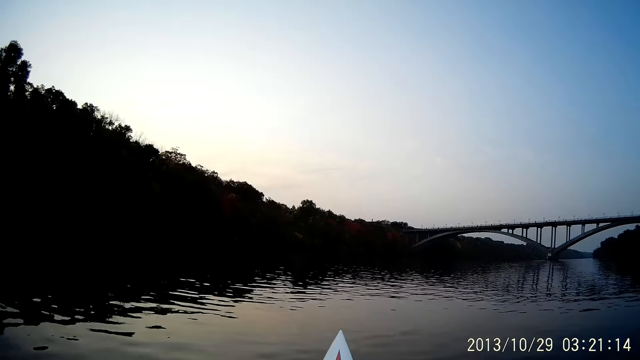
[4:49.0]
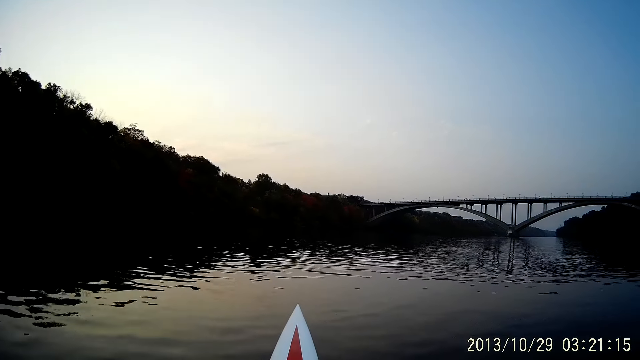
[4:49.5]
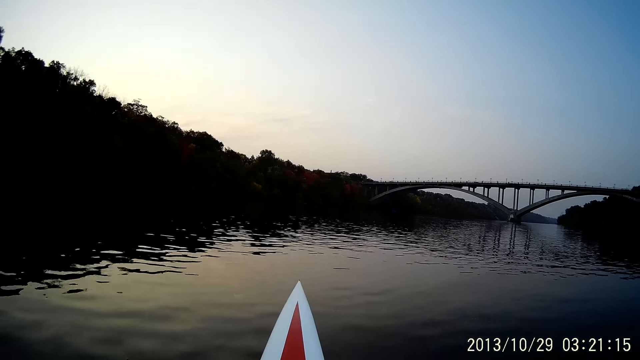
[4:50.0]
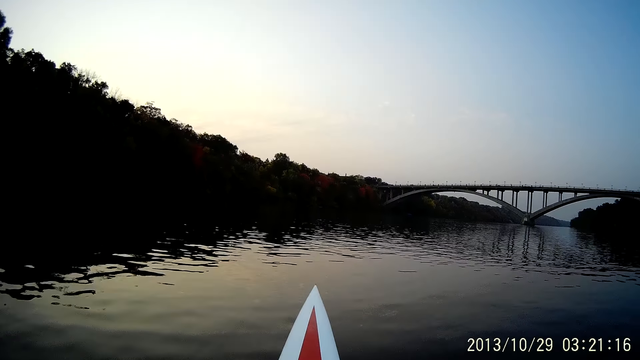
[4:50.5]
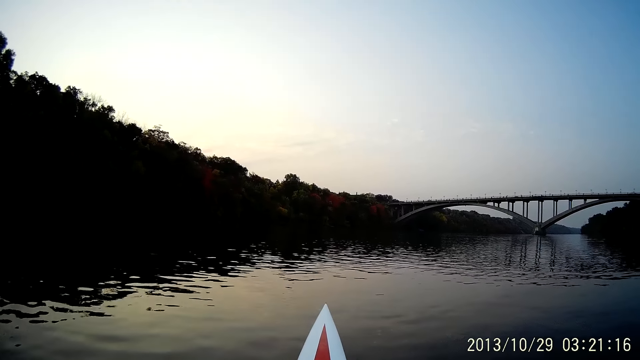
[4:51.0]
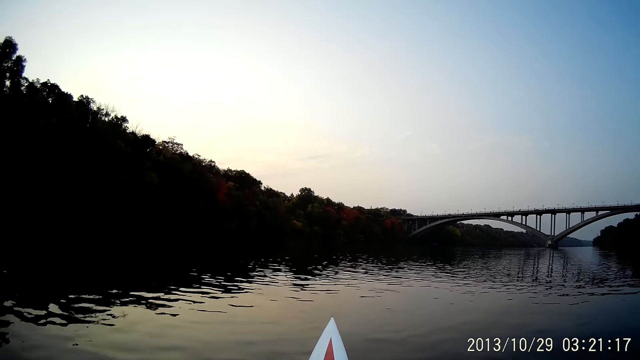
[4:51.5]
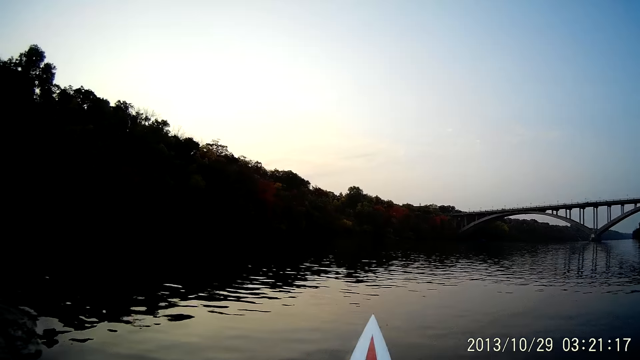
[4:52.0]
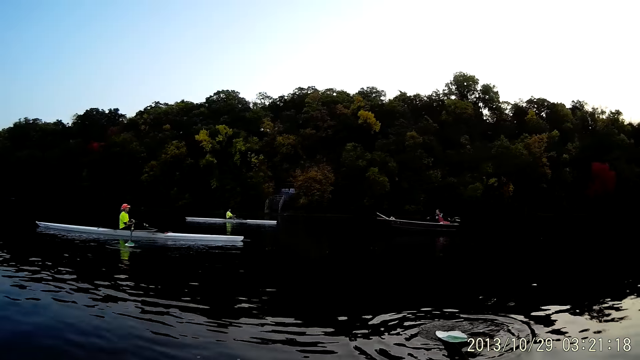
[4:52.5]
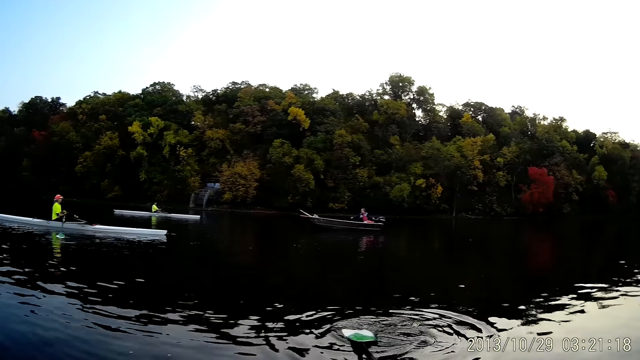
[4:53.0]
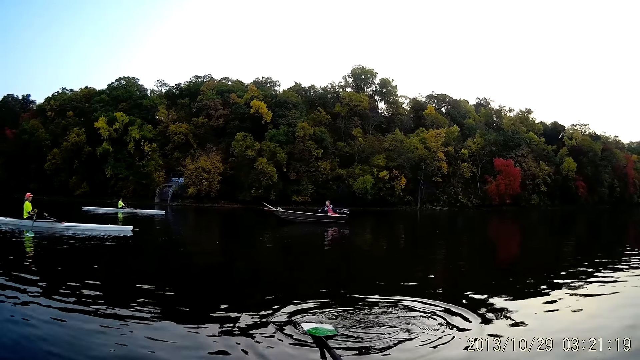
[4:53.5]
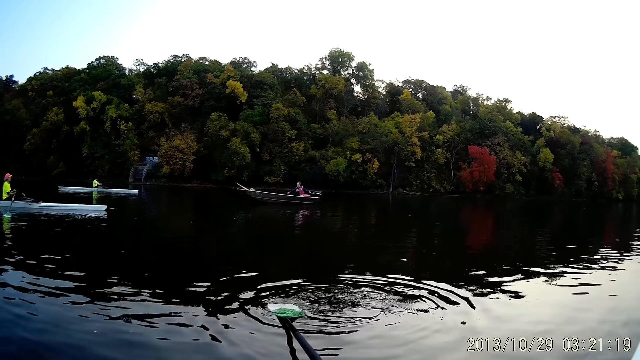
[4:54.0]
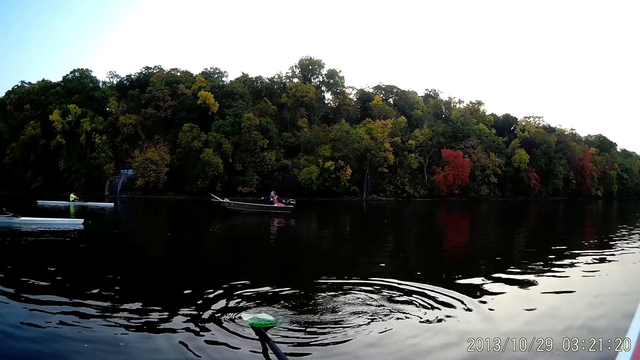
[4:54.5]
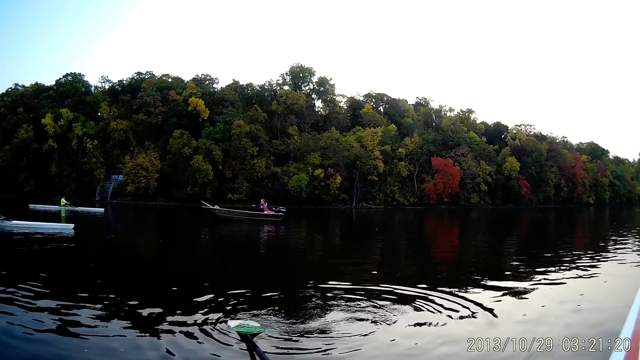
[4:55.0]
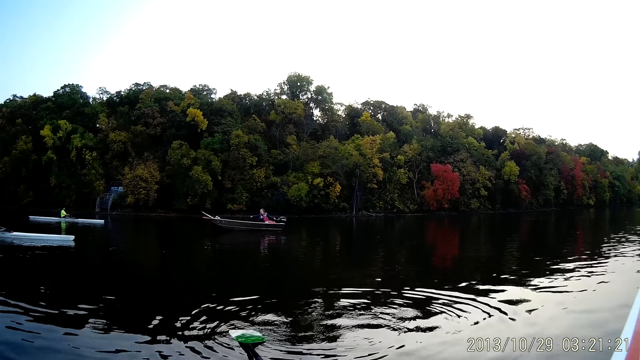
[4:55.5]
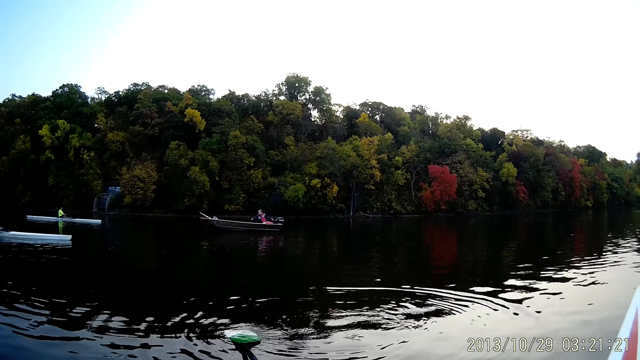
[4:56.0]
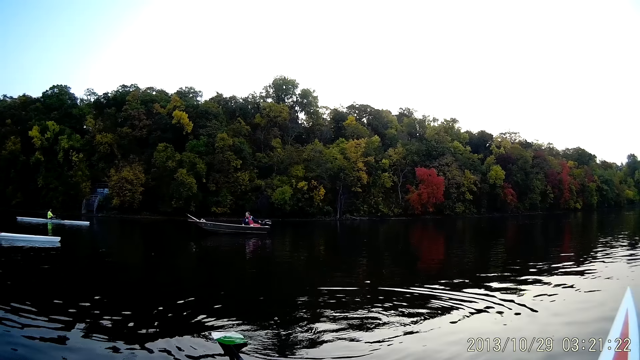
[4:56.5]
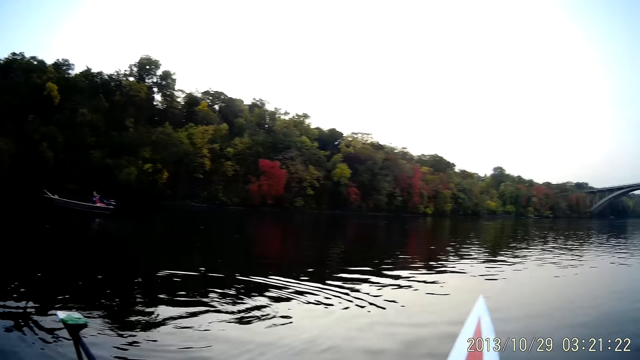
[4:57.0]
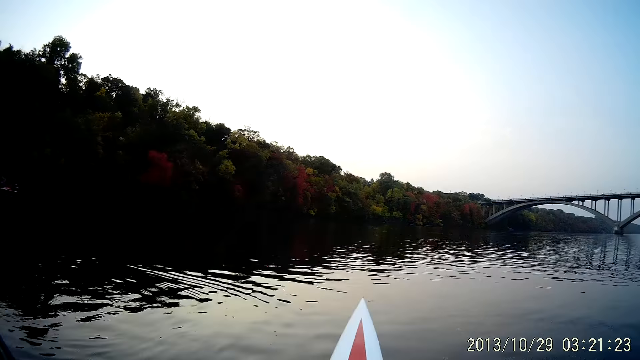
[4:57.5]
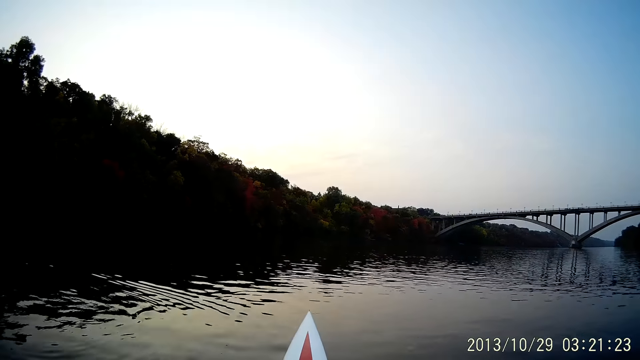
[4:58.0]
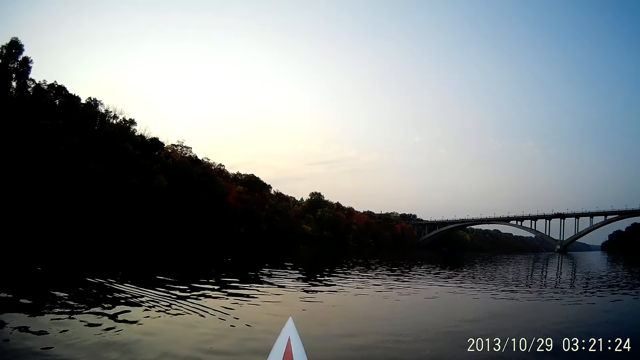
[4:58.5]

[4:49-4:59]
The camera wearer stares at the other boats in the river.

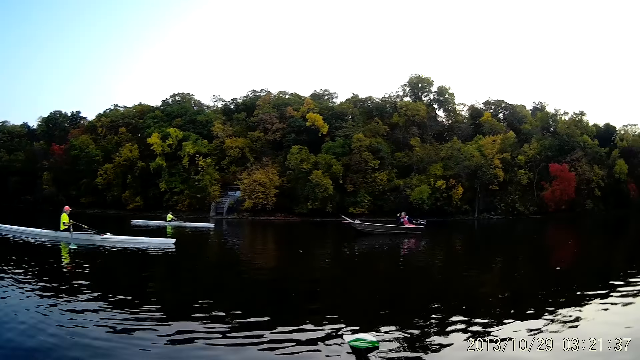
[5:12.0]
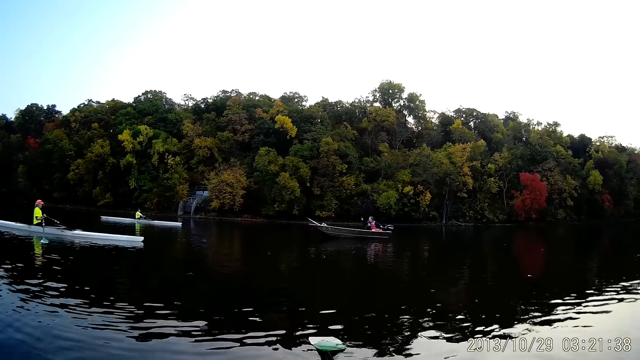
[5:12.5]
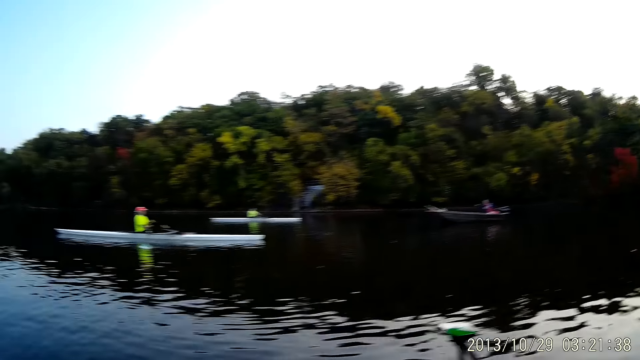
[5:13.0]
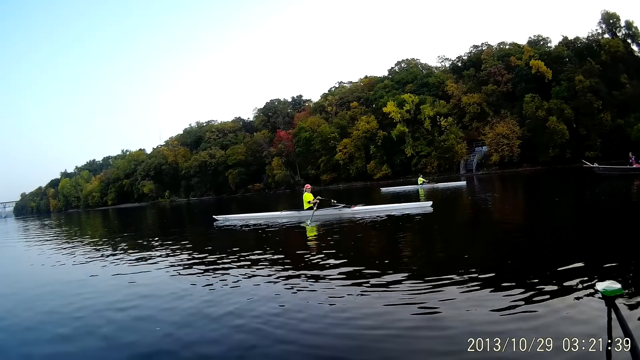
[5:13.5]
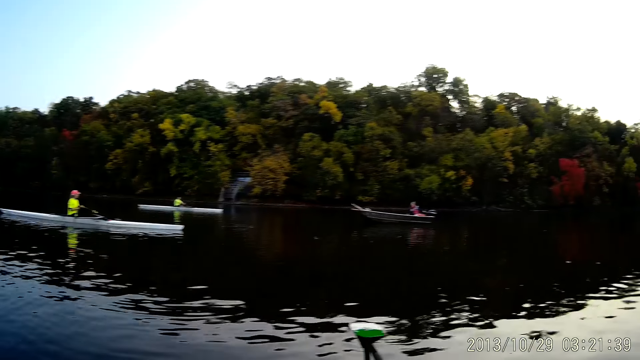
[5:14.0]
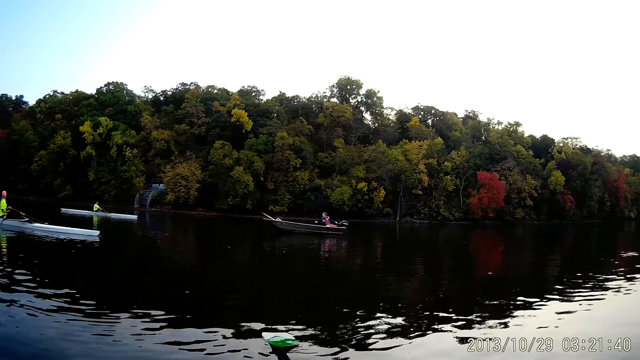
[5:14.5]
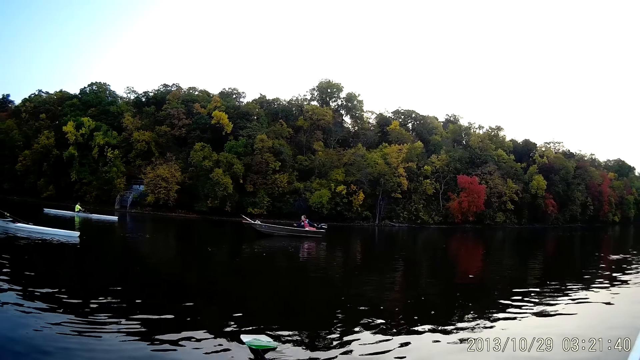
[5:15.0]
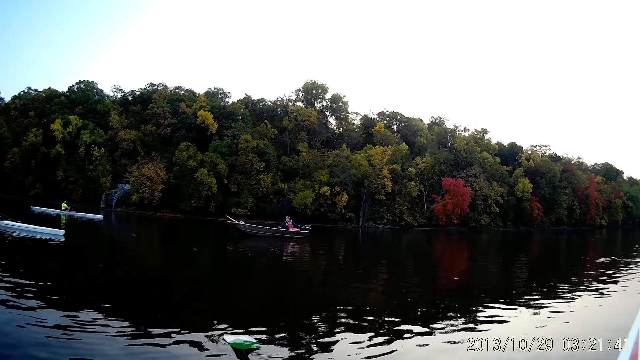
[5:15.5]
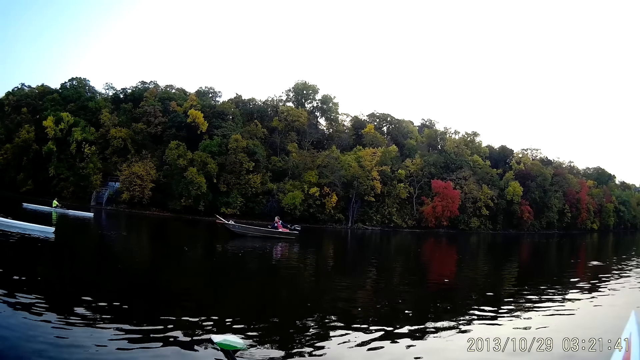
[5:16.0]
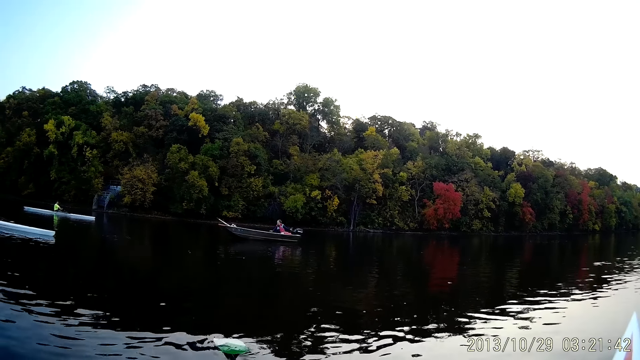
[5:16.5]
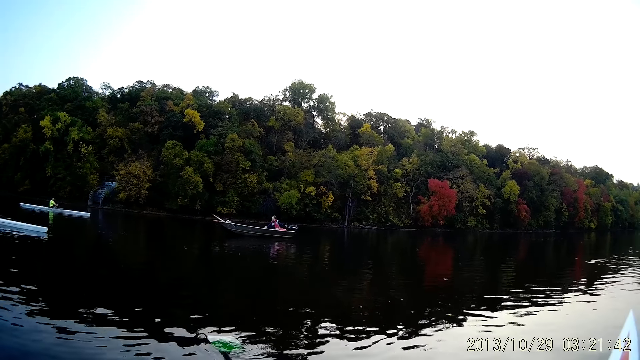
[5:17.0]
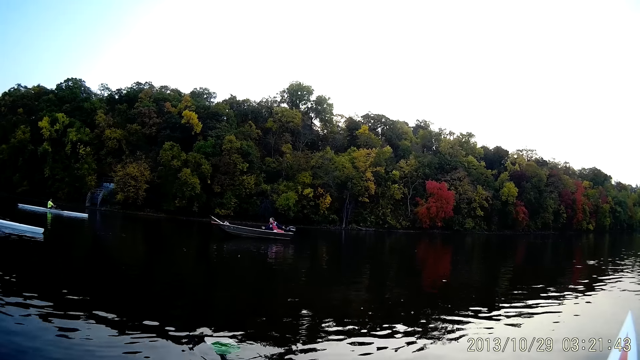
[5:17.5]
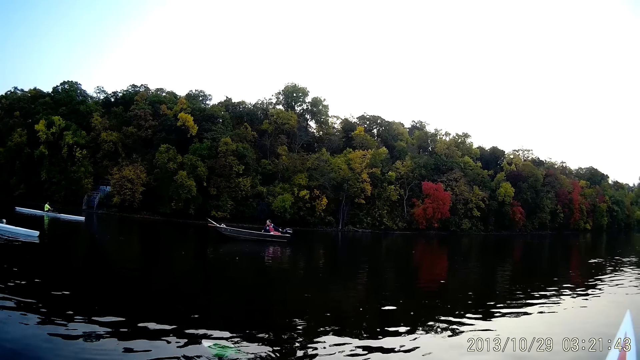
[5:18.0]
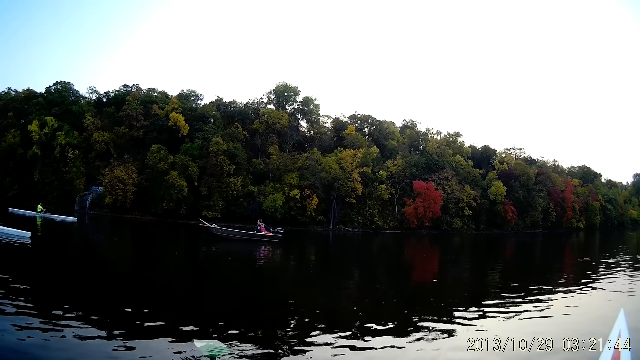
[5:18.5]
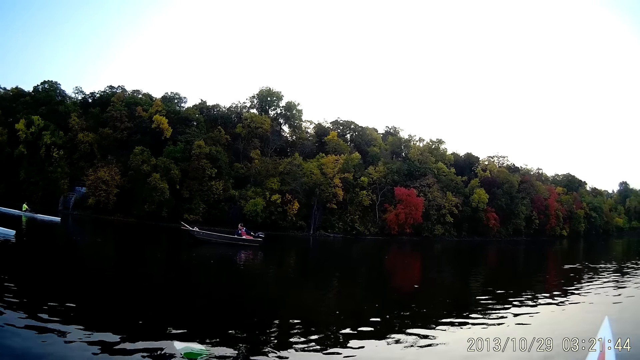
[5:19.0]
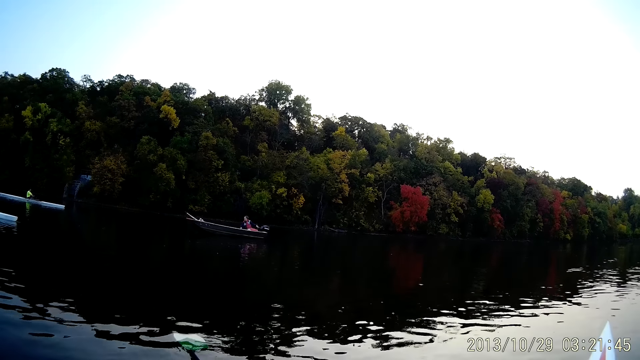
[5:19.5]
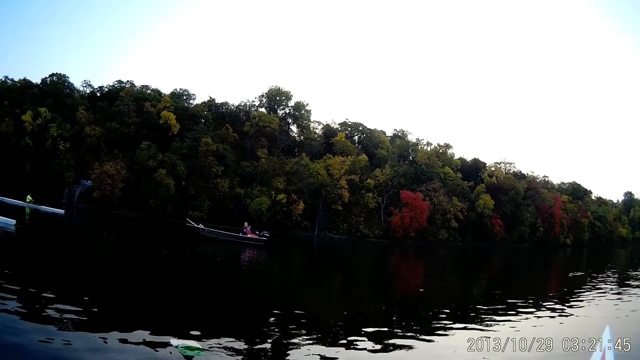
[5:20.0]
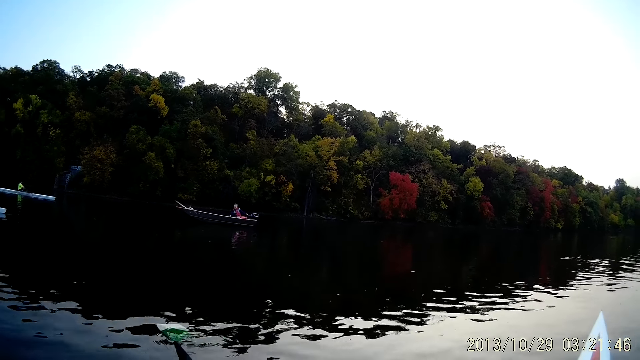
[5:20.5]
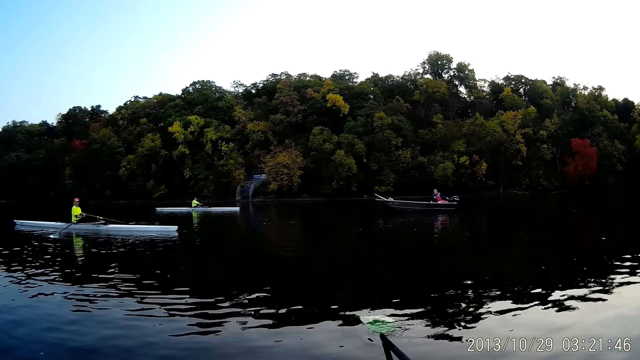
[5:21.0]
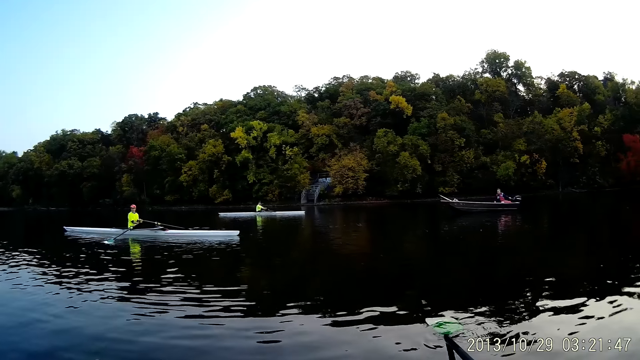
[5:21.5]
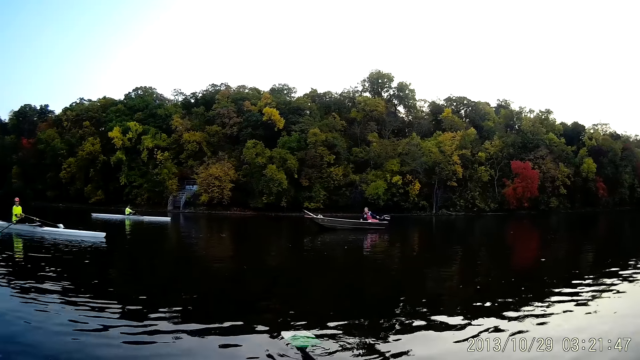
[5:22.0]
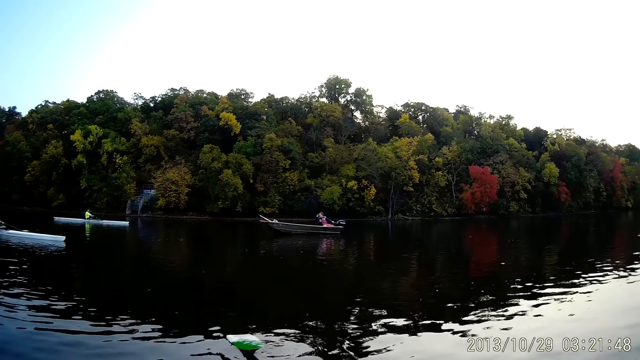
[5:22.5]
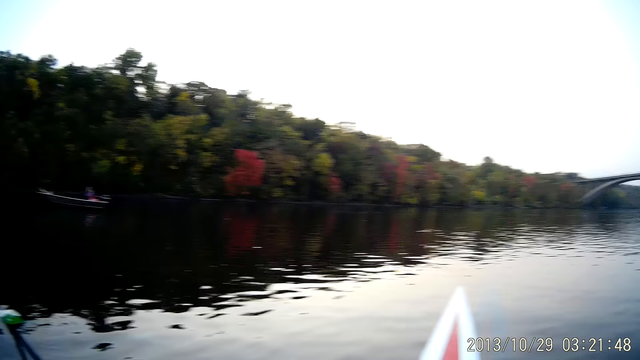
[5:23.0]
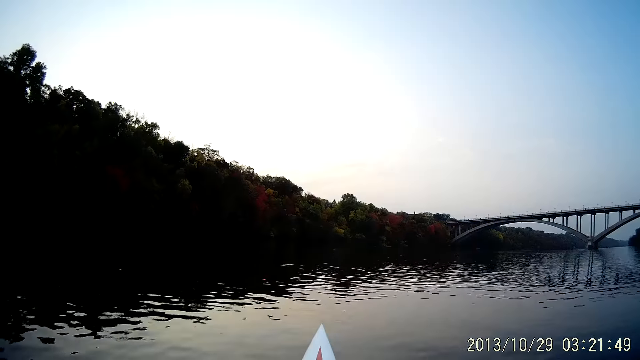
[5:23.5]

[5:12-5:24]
The camera wearer pushes the boat oars. They hold the boat oars.
